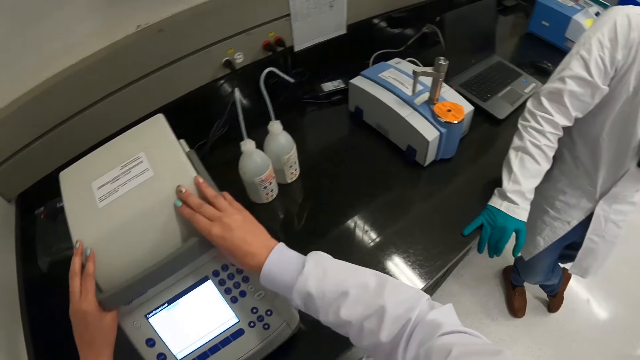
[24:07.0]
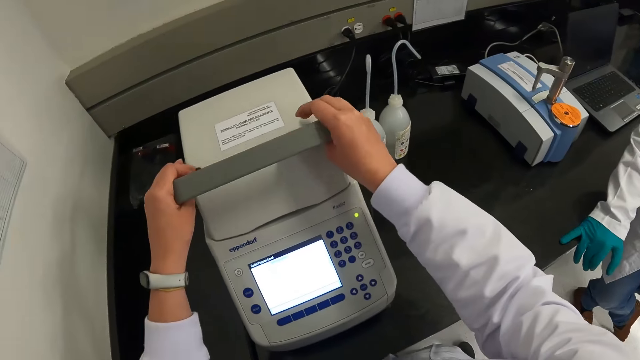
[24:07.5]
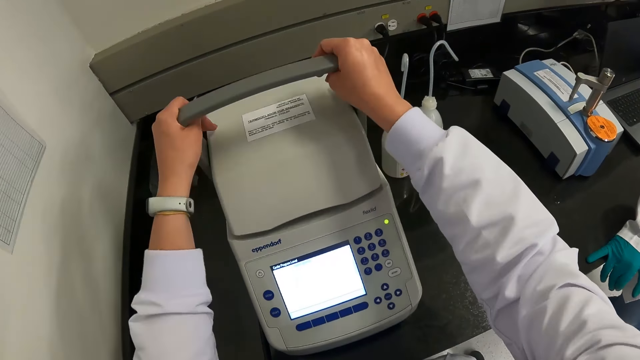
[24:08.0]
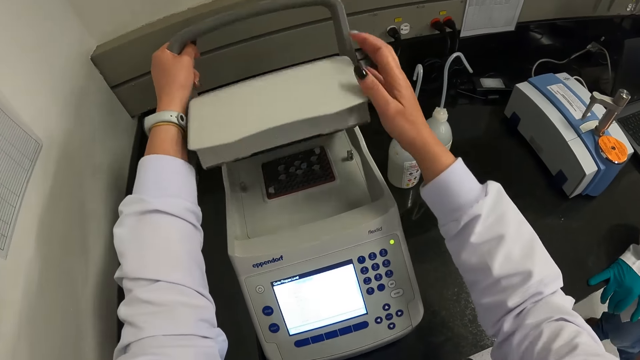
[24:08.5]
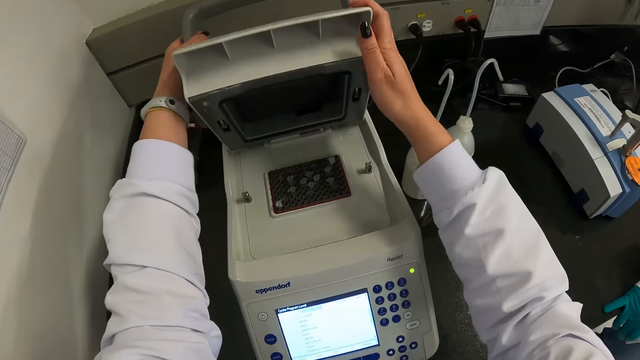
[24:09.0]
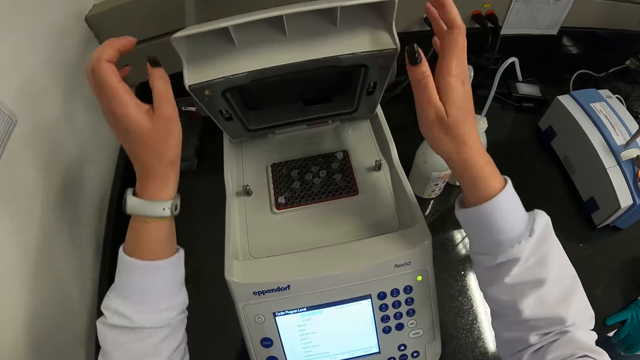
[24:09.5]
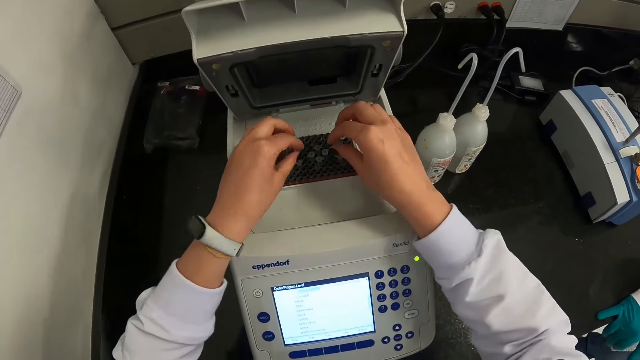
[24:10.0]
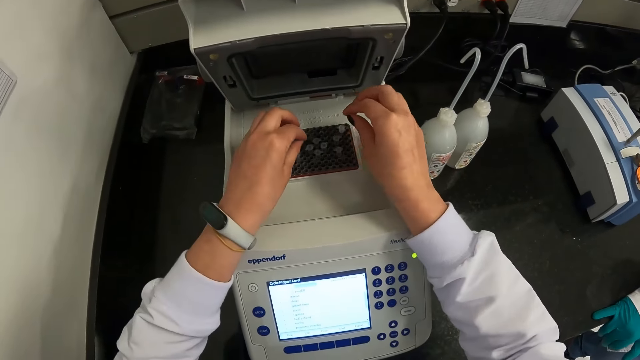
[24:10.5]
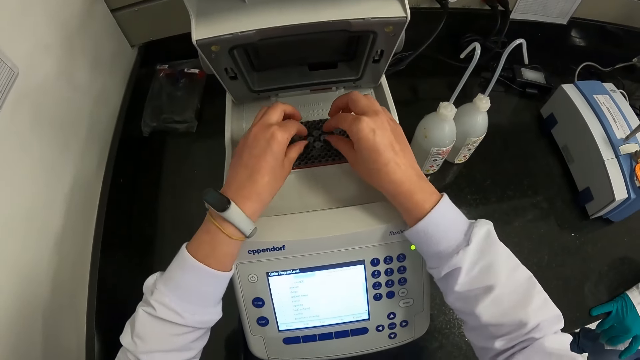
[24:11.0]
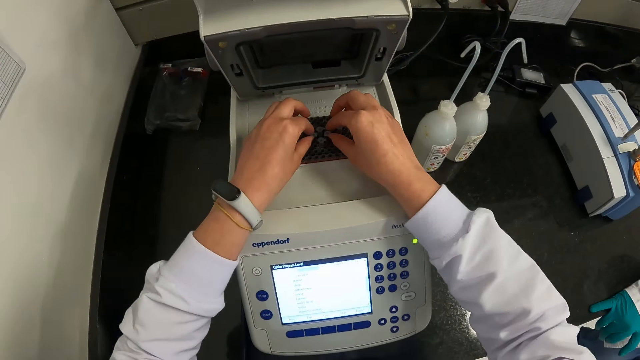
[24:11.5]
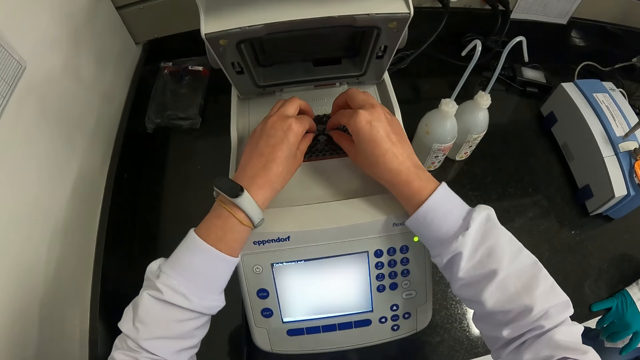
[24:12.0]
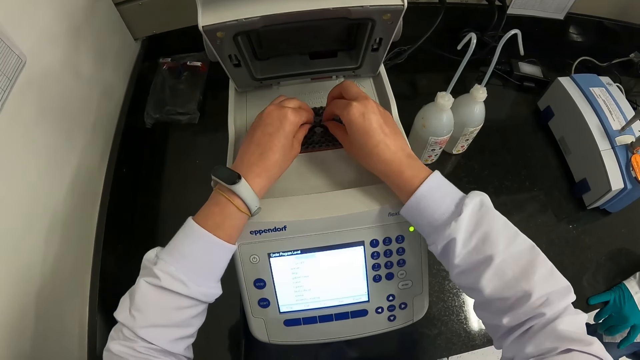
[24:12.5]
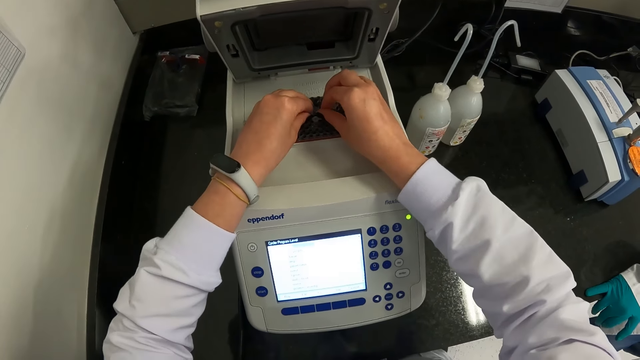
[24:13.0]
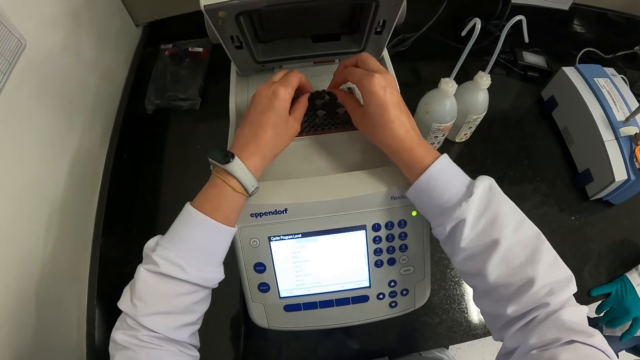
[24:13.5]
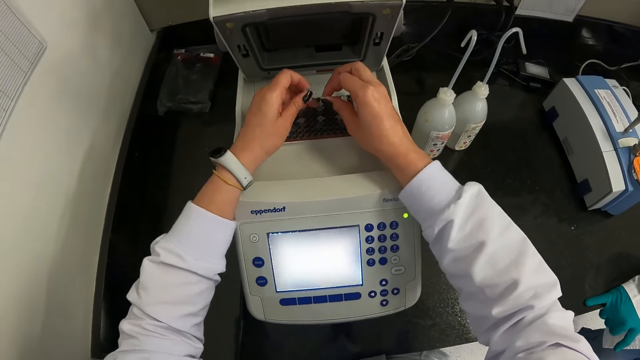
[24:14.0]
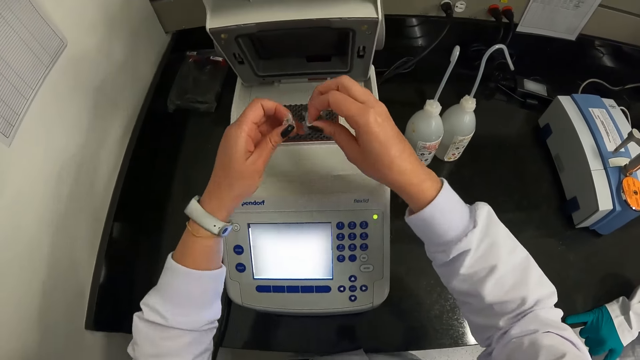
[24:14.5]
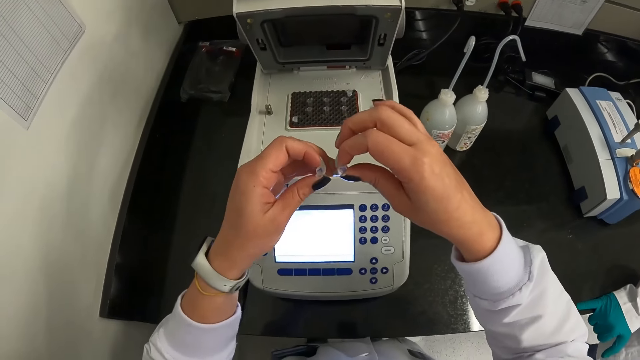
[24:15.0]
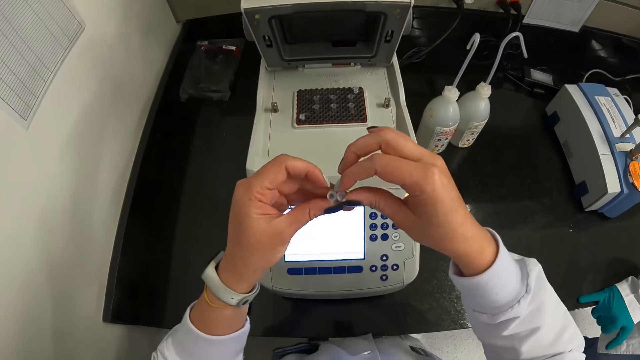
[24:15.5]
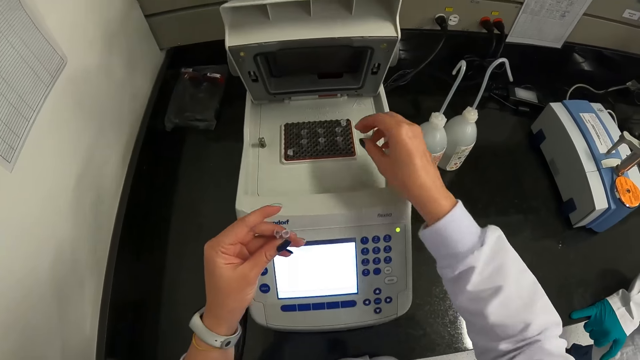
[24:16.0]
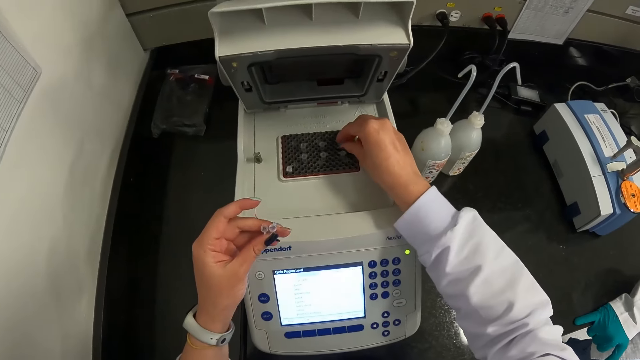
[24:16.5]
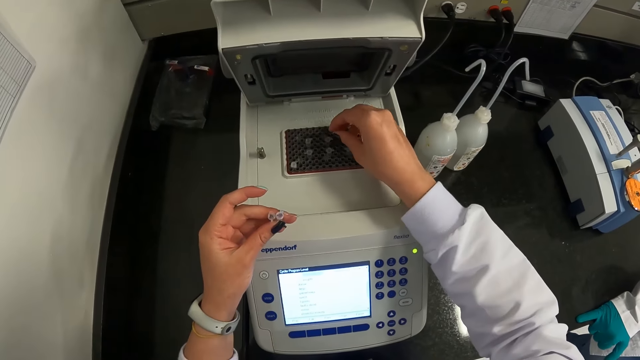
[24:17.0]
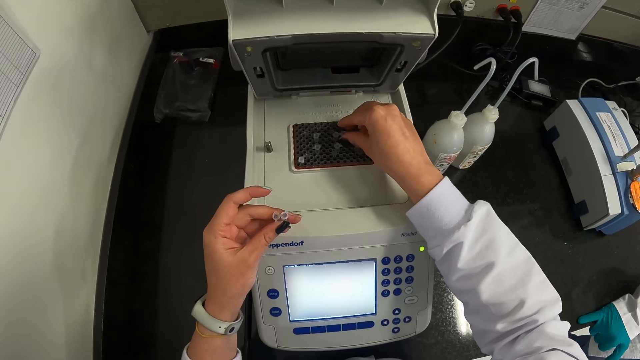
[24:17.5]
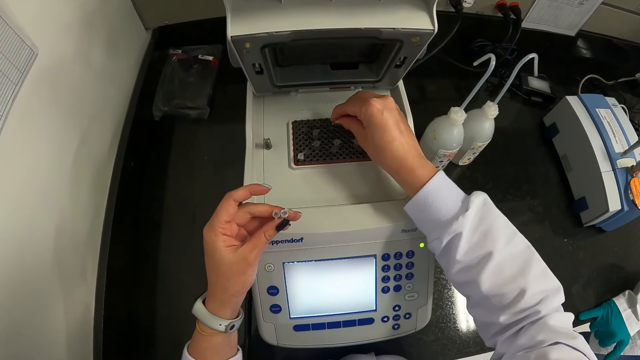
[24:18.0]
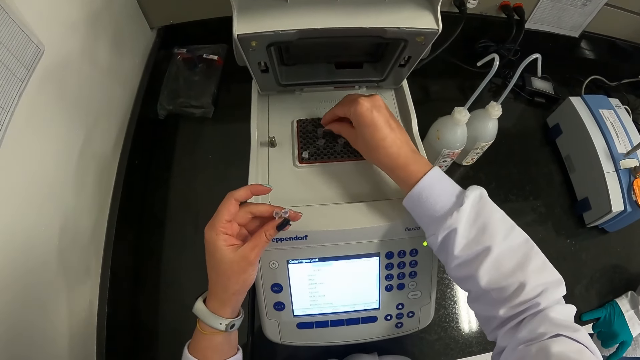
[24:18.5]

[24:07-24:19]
The camera wearer opens the thermocycler with both hands. She moves a handle on the machine. She picks micropipette tips from the thermocycler with both hands. She passes the micropipette tips in her right hand to her left hand. She puts something together. She adjusts the micropipette tips from the thermocycler with her right hand. She puts something on the machine.

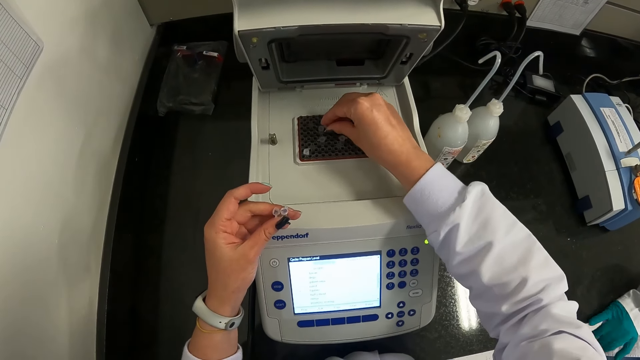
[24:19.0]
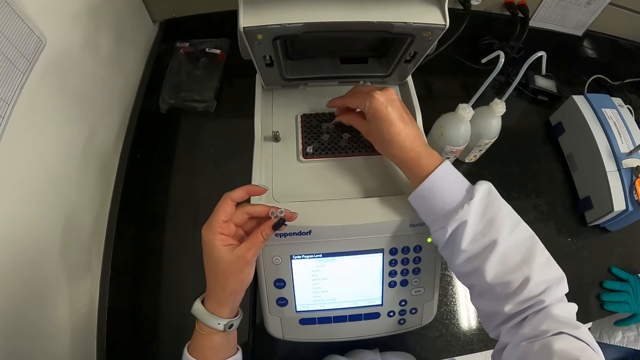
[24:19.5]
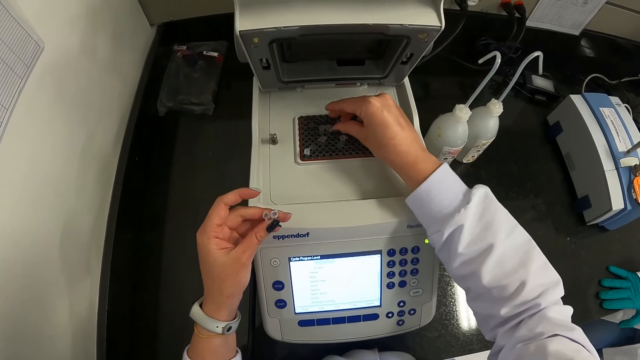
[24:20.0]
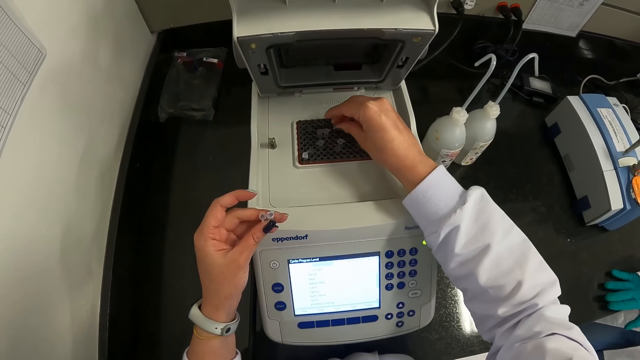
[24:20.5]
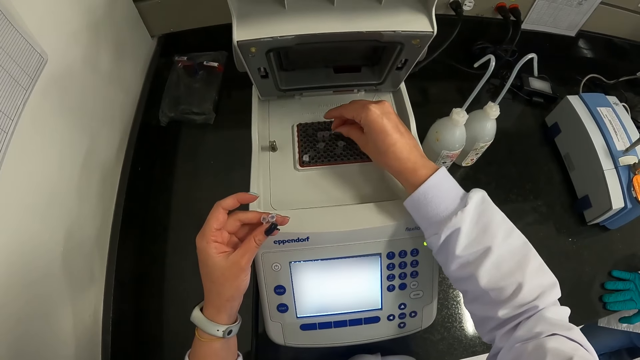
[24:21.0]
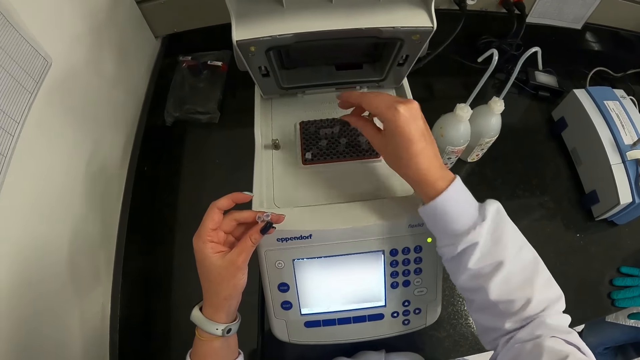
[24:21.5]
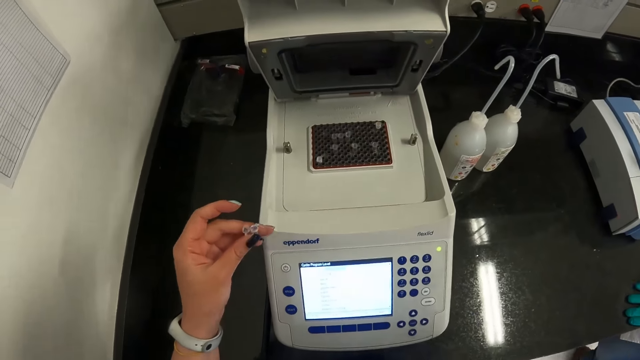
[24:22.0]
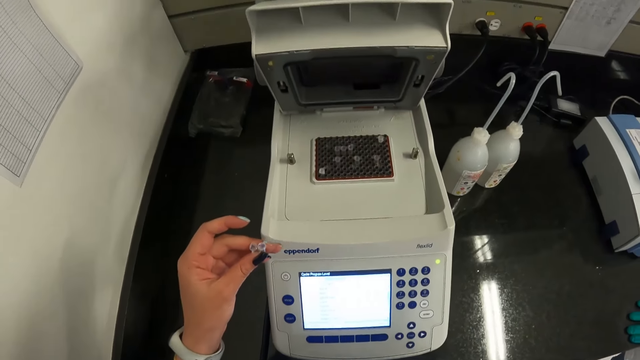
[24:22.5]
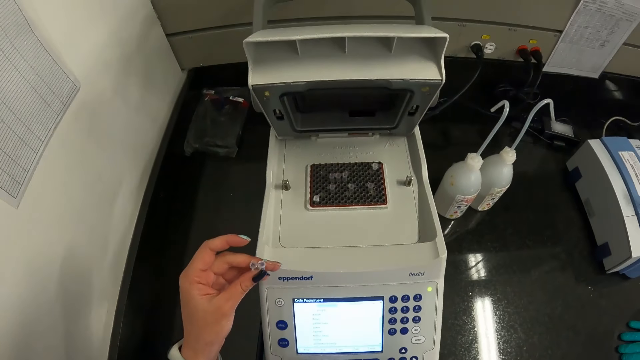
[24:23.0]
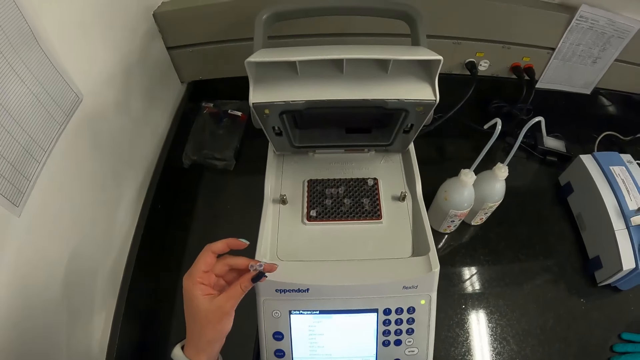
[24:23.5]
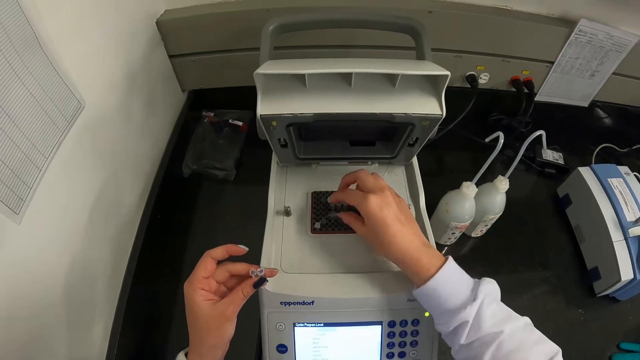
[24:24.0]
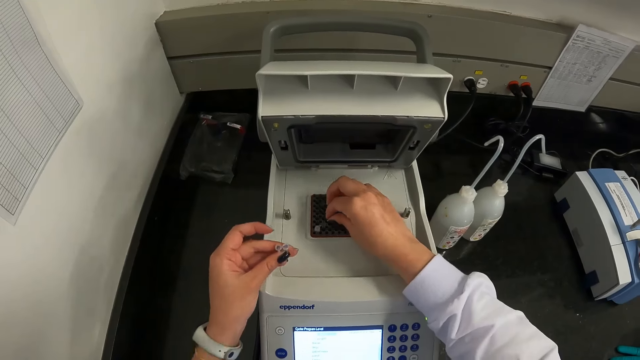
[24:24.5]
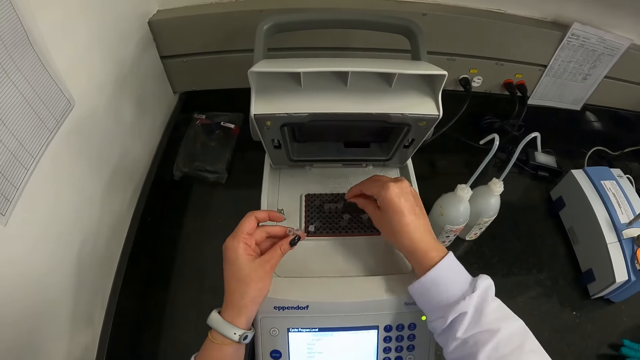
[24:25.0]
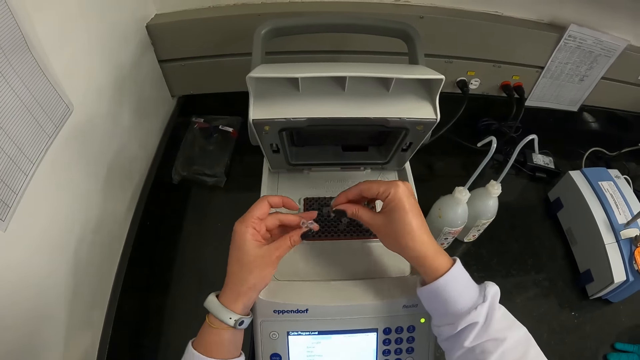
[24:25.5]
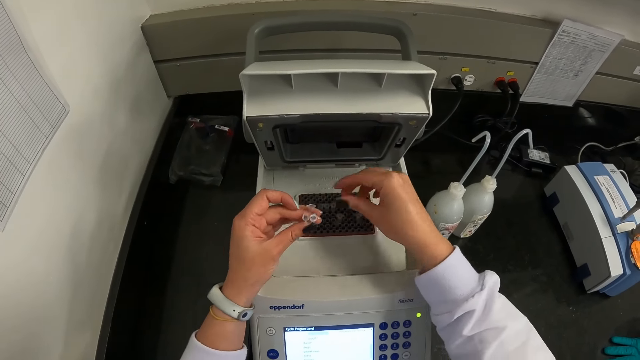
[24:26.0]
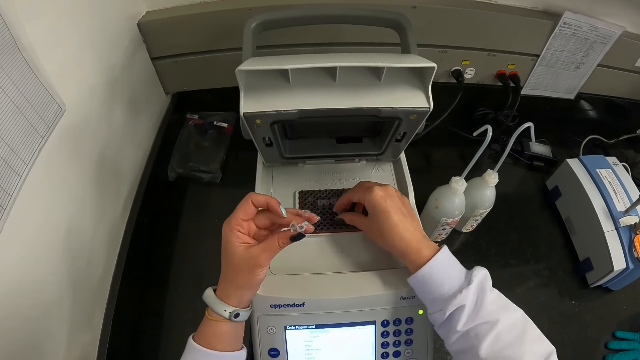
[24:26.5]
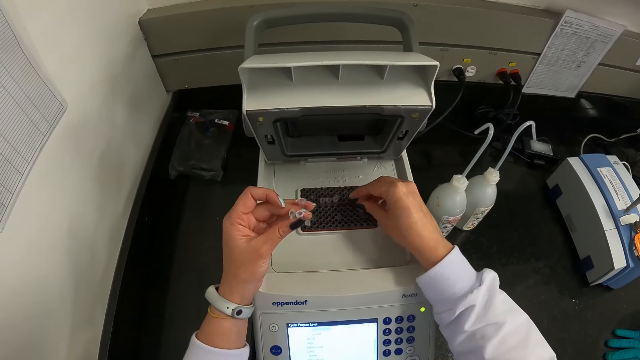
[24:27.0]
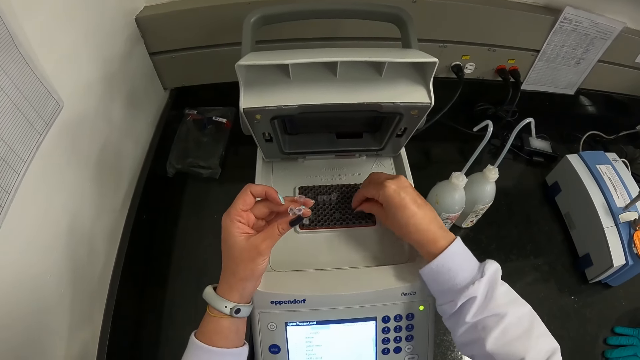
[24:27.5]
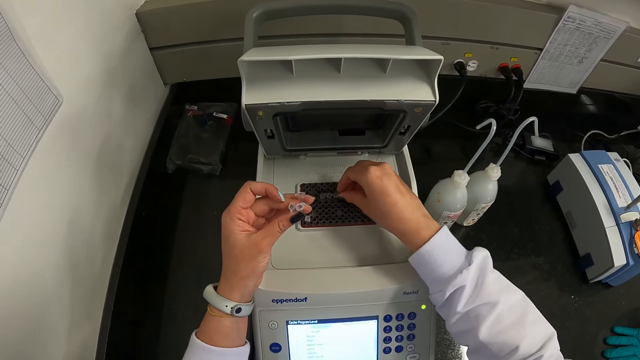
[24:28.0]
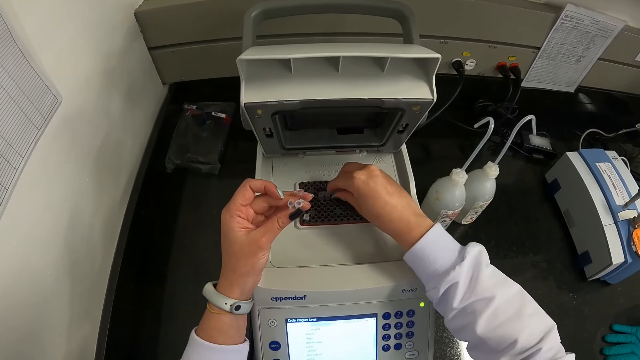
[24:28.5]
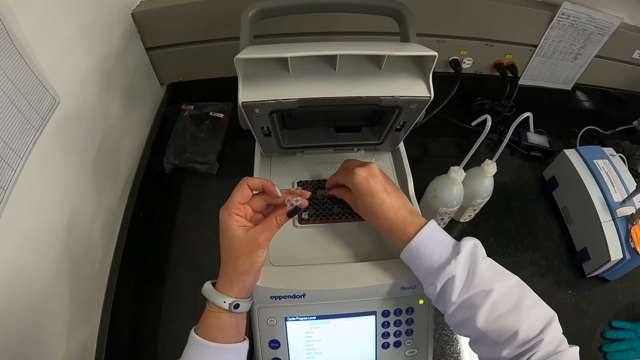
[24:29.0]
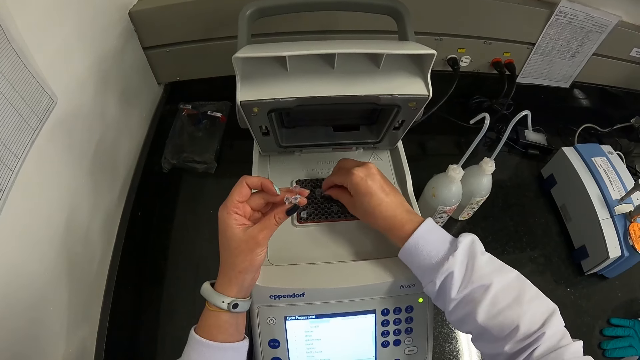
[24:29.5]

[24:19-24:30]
A man removes the hand from the countertop and puts the hand on the countertop. The camera wearer puts something on the machine. She raises her right hand towards her head. She lowers her right hand. She picks micropipette tips from the thermocycler with her right hand. She passes the micropipette tips in her right hand to her left hand. She picks the micropipette tips from the thermocycler with her right hand.
